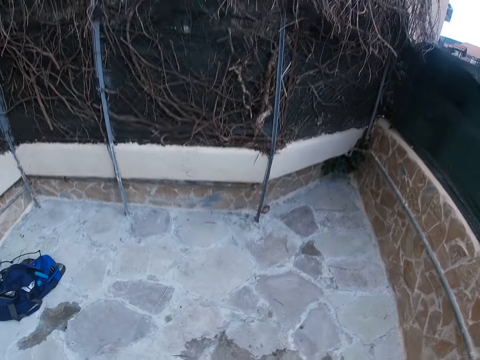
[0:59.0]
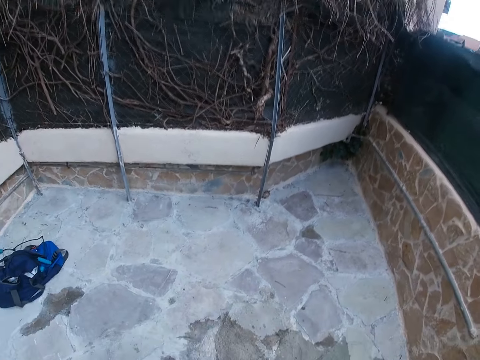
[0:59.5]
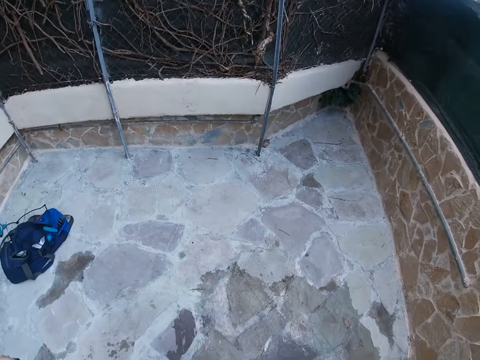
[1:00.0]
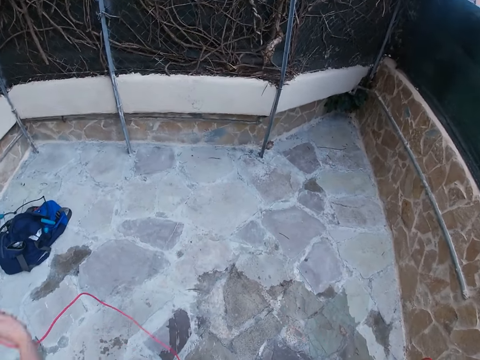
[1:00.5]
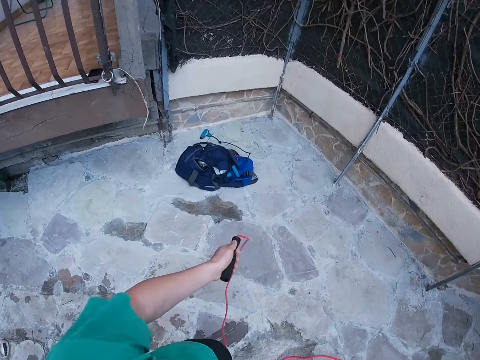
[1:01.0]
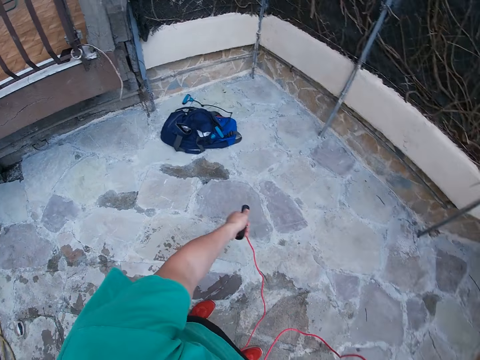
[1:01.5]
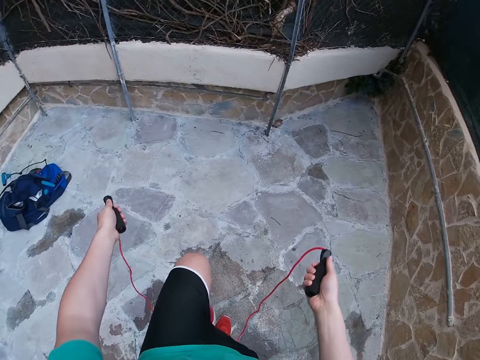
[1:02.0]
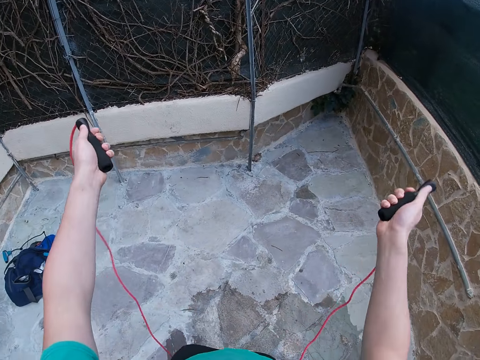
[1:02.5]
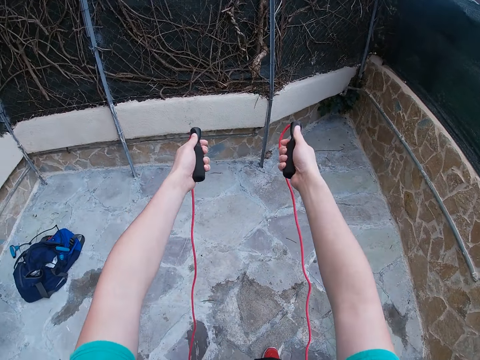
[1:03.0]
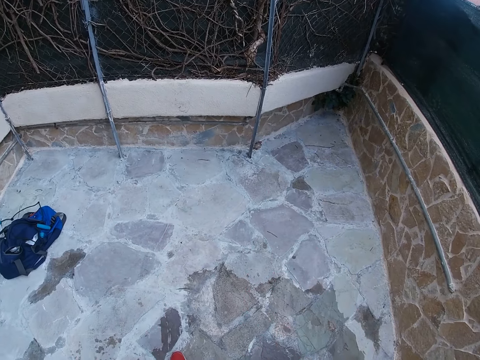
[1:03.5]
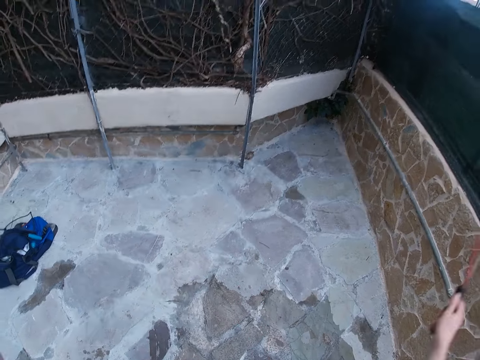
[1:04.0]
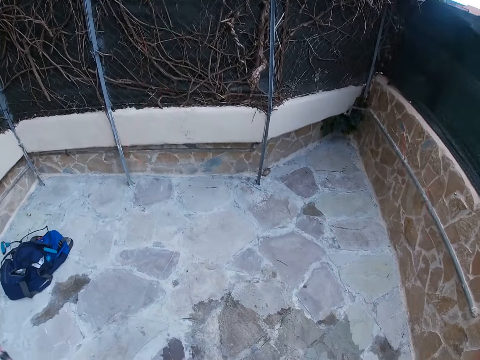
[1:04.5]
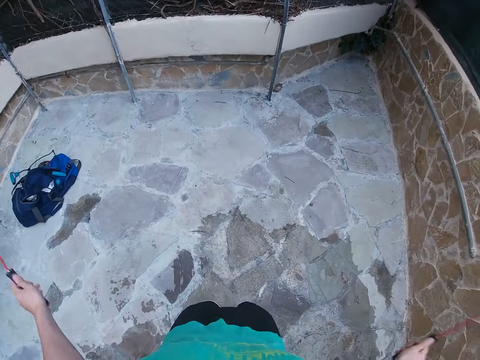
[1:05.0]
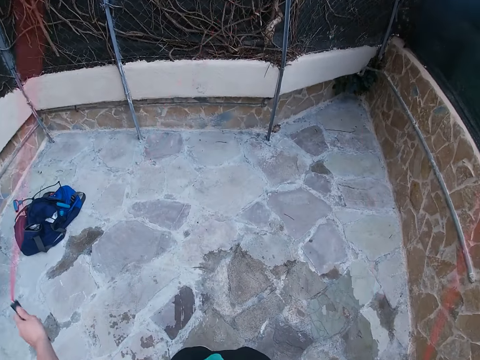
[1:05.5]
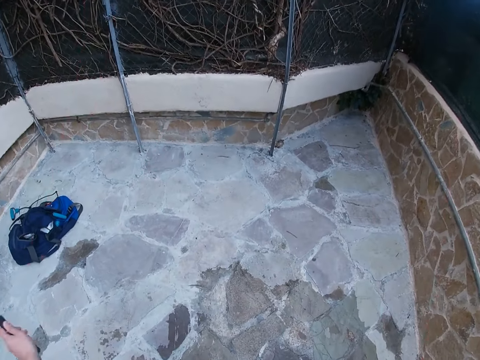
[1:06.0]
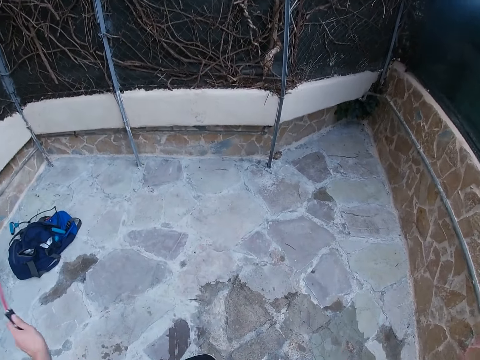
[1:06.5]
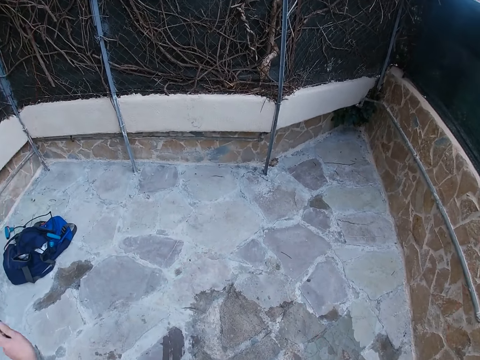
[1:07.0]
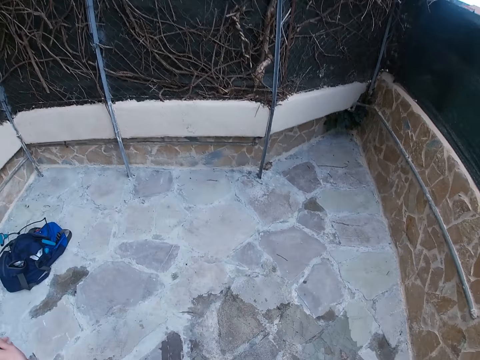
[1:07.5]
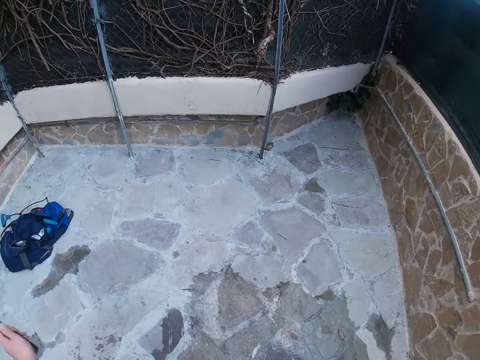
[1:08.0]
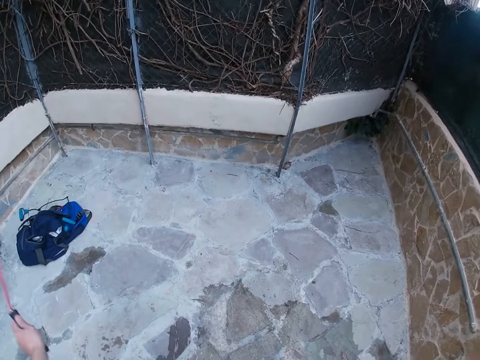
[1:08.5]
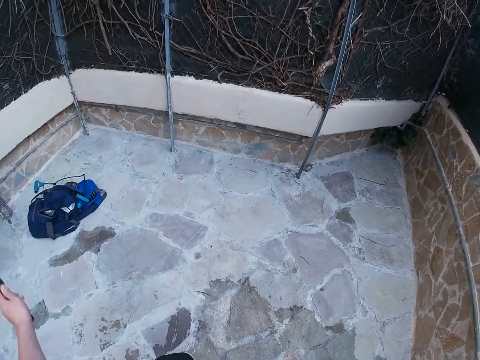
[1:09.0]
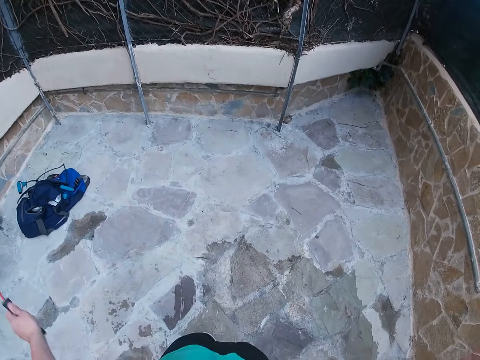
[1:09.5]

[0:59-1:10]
The camera wearer moves around. They straighten the skipping rope, move their hands, and skip the skipping rope.

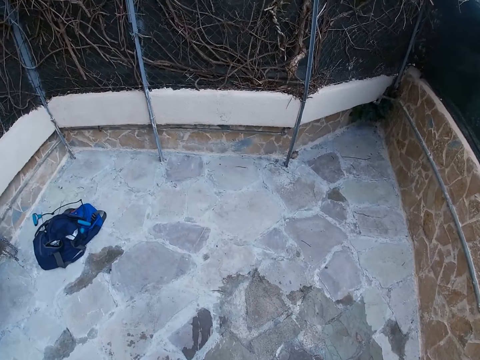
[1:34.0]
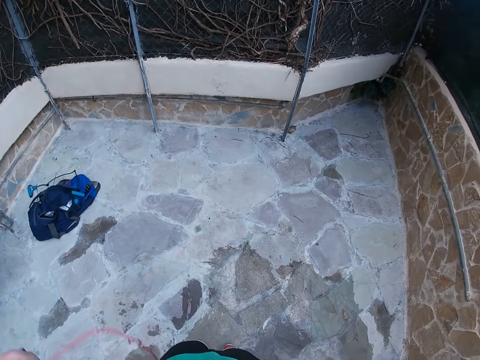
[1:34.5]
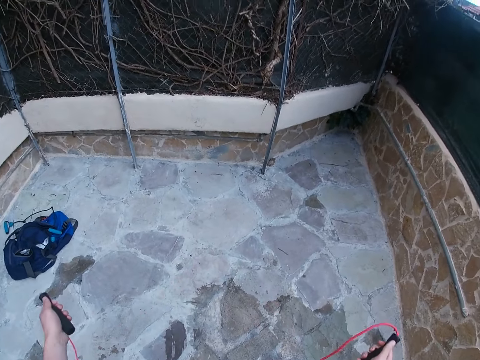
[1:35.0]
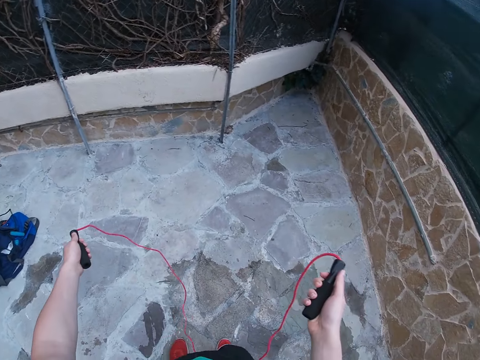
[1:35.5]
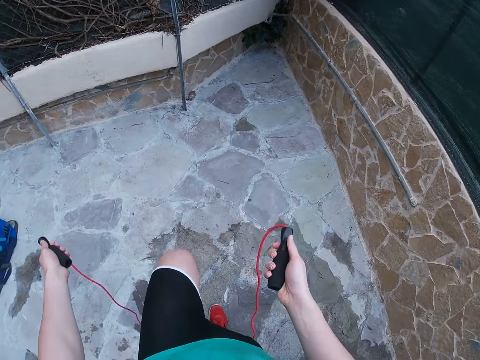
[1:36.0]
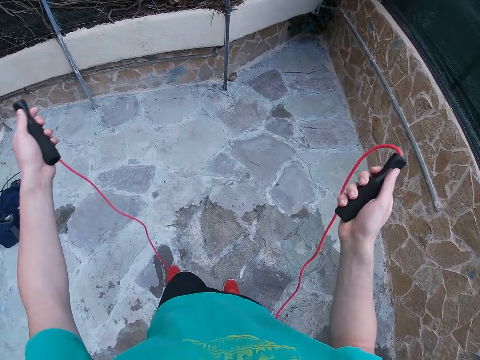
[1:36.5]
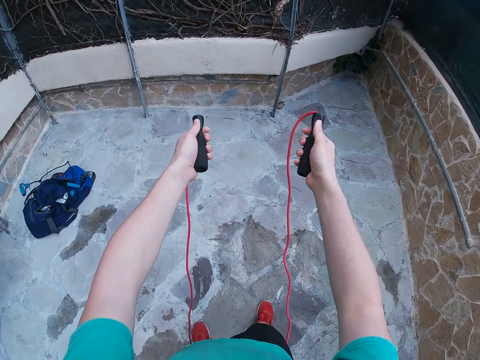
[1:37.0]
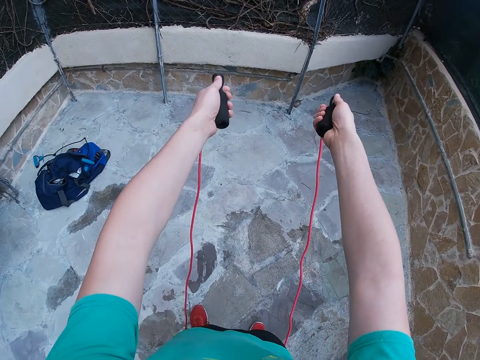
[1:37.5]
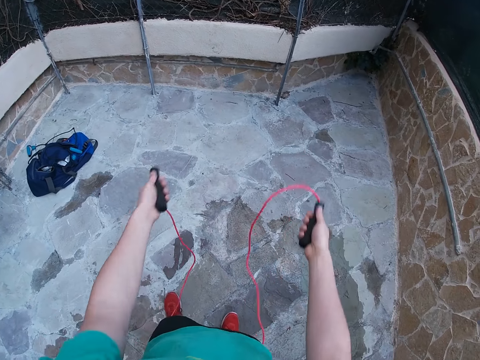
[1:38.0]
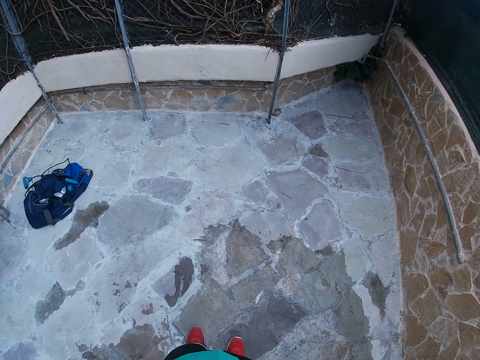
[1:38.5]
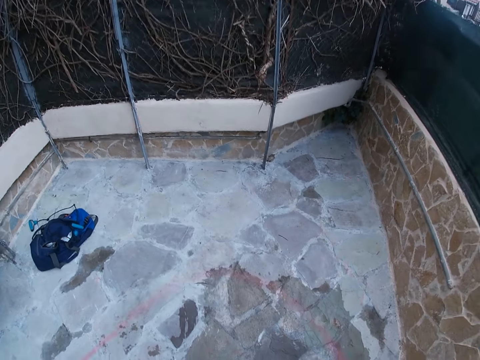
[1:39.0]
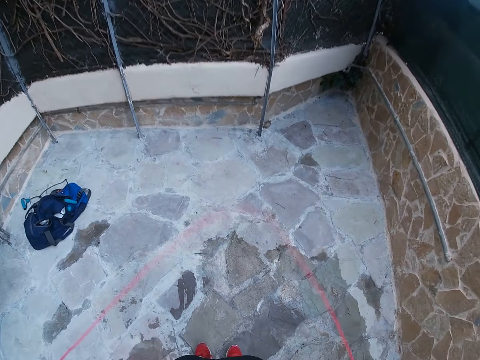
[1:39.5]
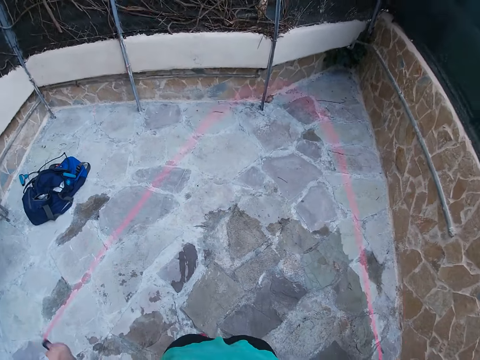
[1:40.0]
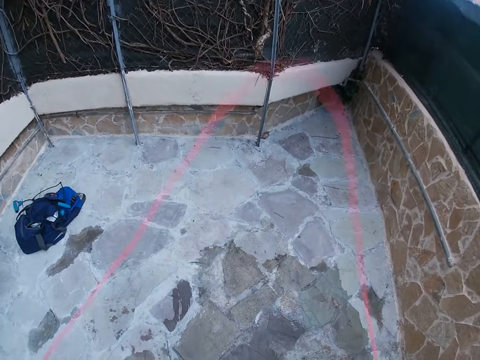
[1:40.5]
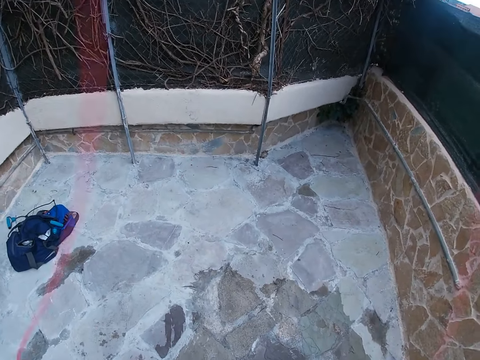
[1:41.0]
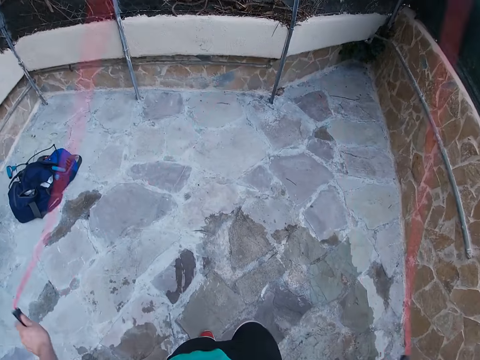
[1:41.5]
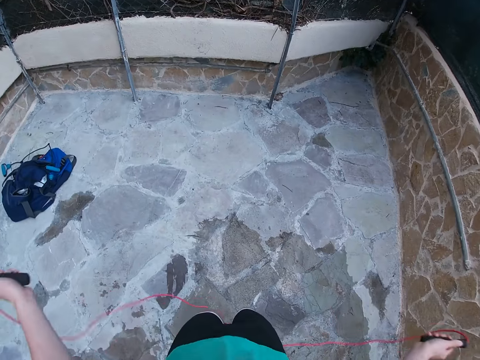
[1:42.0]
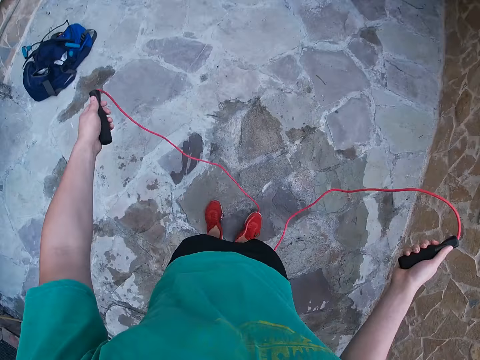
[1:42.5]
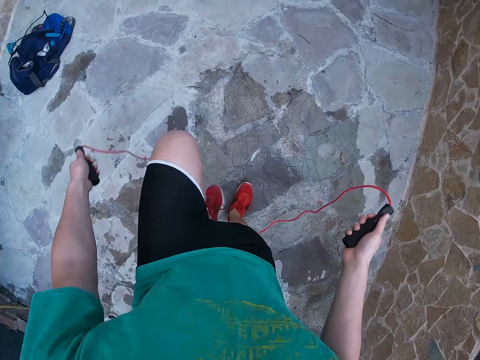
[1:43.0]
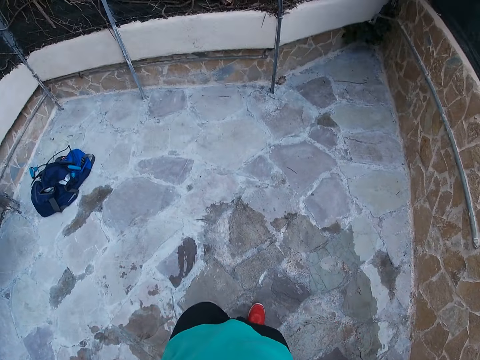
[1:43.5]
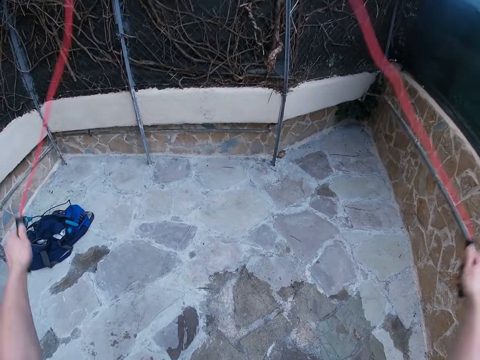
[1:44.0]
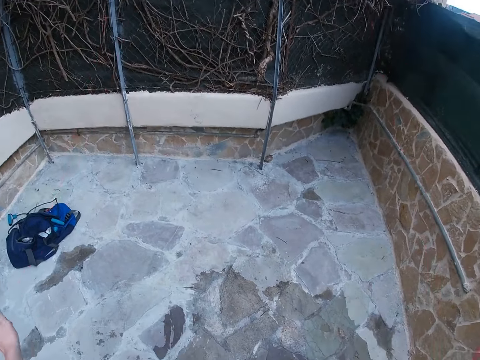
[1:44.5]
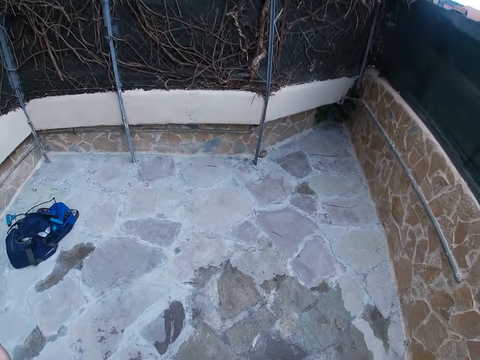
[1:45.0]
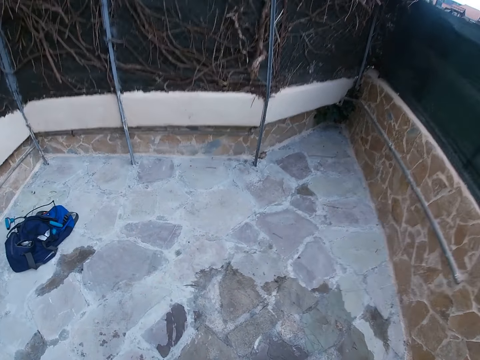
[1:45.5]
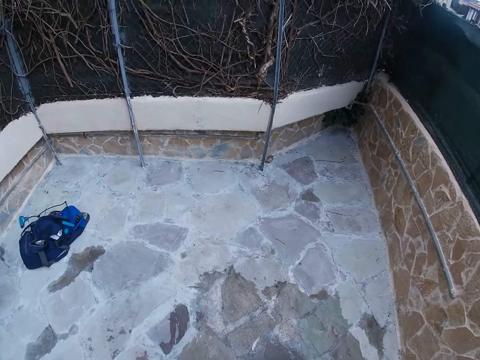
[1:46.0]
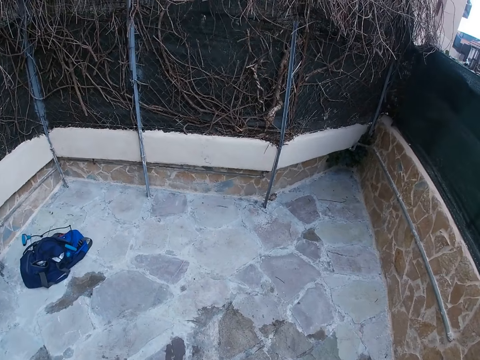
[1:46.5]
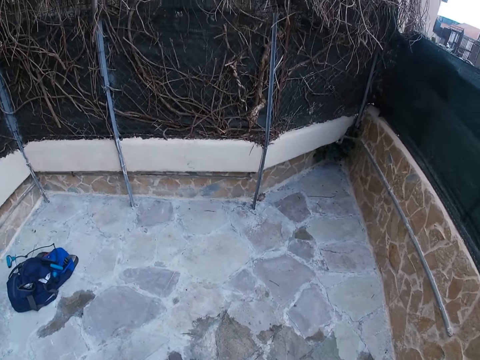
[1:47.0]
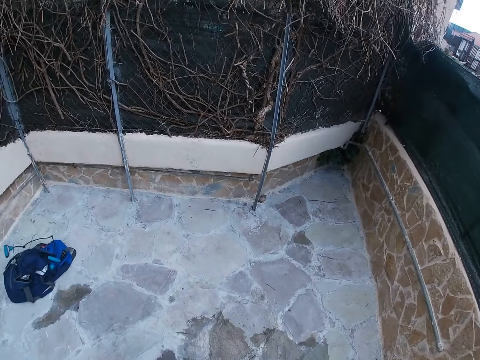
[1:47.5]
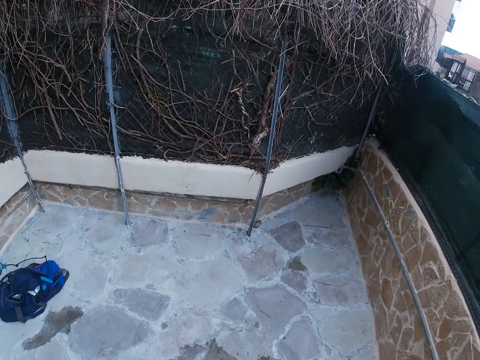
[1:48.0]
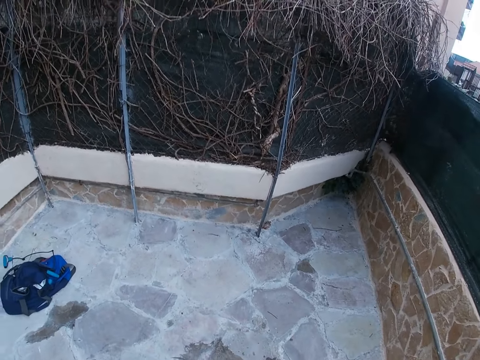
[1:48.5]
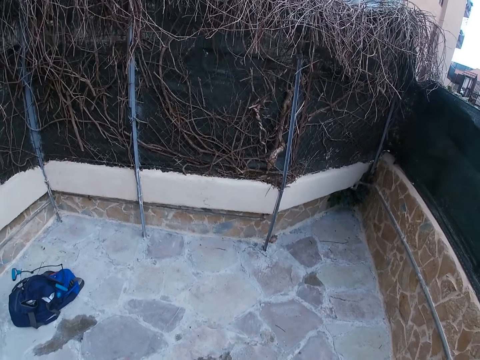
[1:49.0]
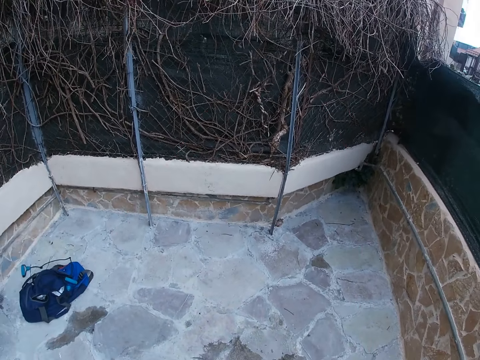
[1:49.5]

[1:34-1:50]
The camera wearer moves around, straightens the skipping rope, holds the rope, and skips the skipping rope. They move around, adjust the skipping rope, and skip the skipping rope.
